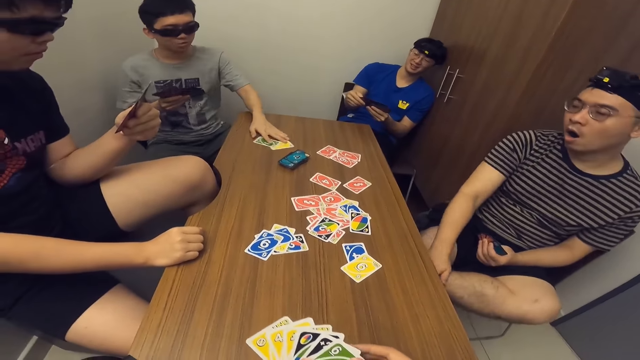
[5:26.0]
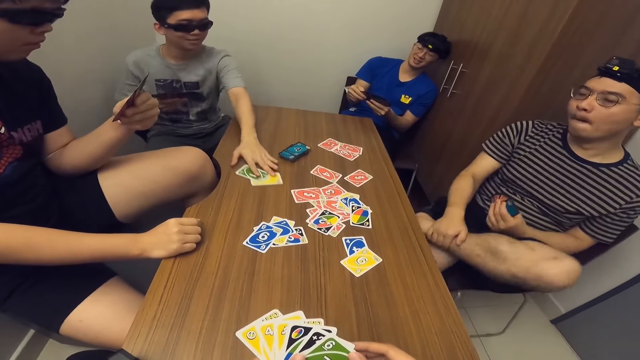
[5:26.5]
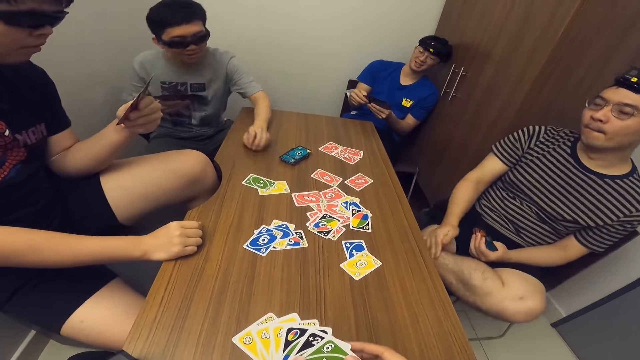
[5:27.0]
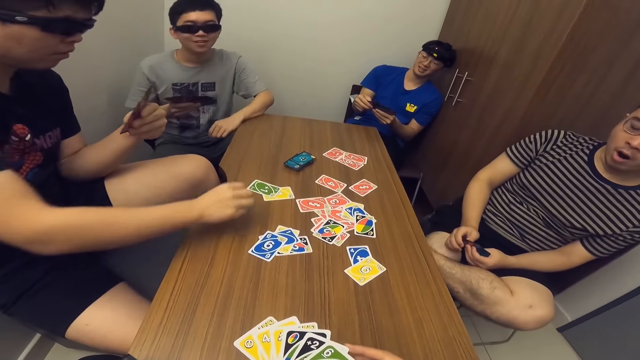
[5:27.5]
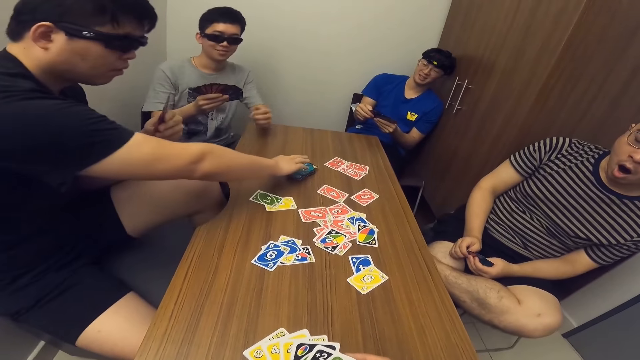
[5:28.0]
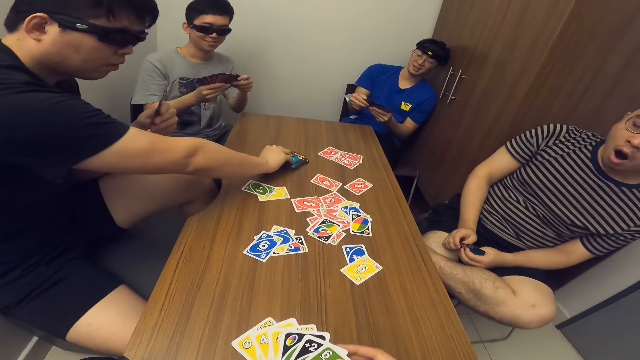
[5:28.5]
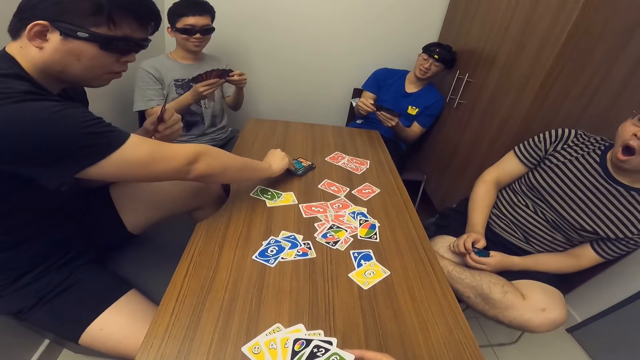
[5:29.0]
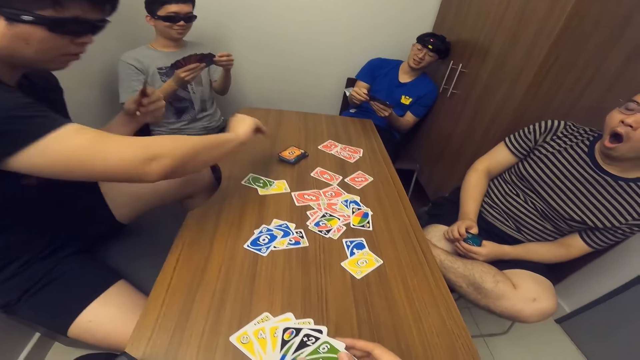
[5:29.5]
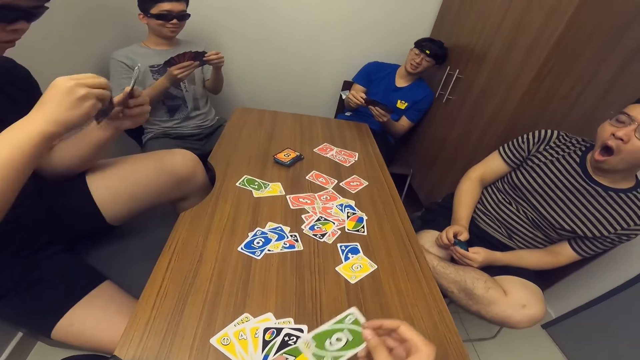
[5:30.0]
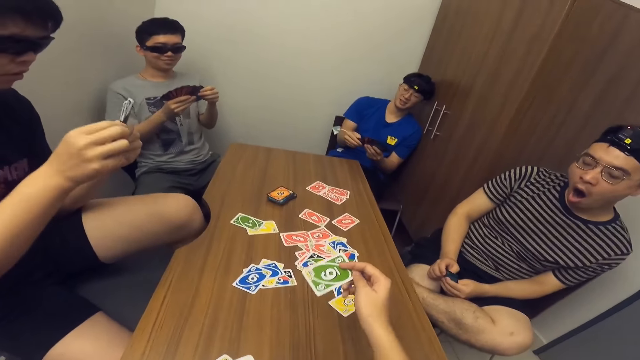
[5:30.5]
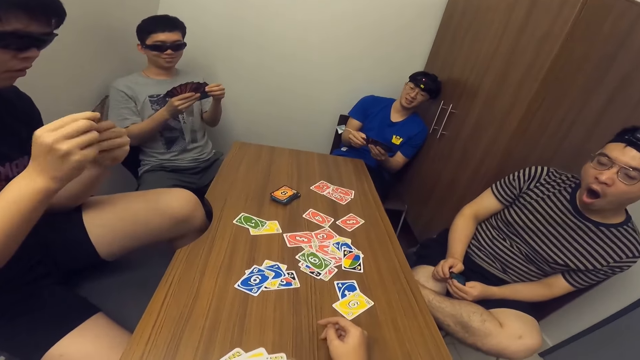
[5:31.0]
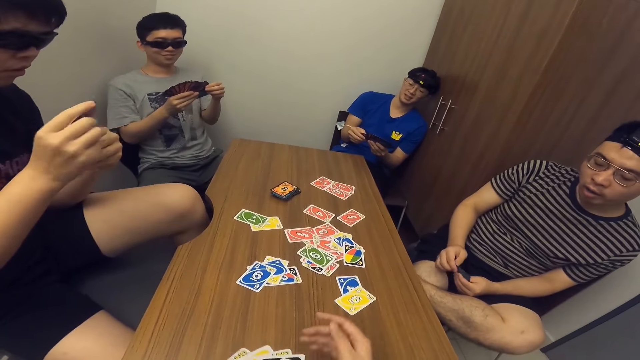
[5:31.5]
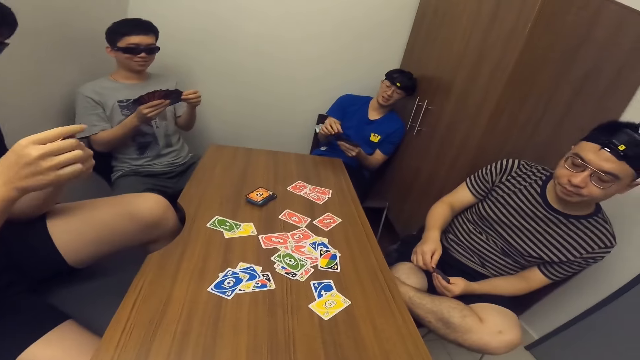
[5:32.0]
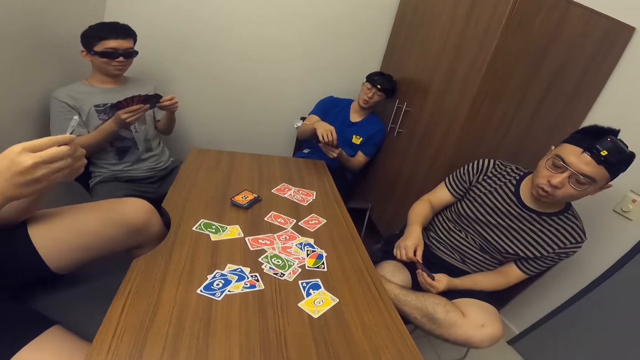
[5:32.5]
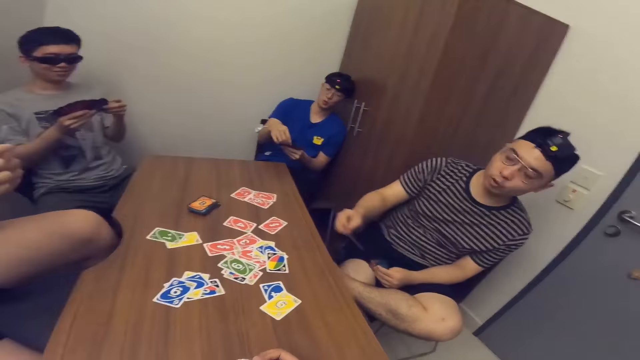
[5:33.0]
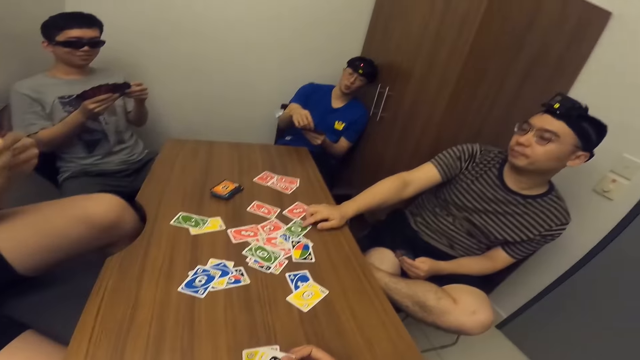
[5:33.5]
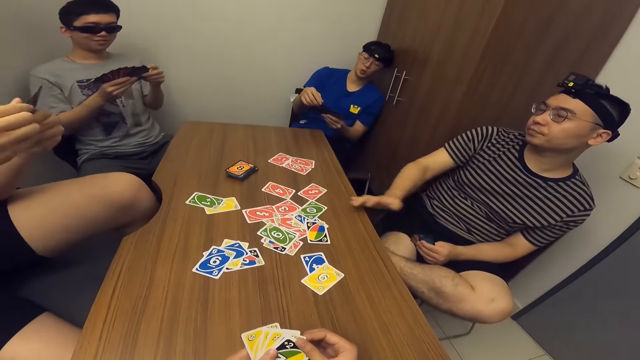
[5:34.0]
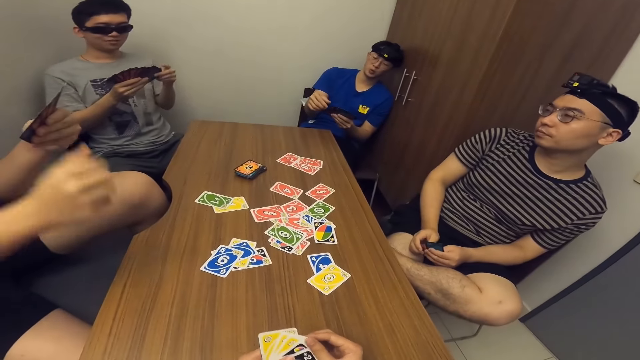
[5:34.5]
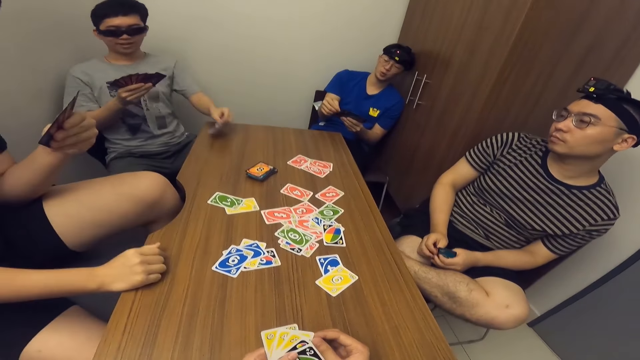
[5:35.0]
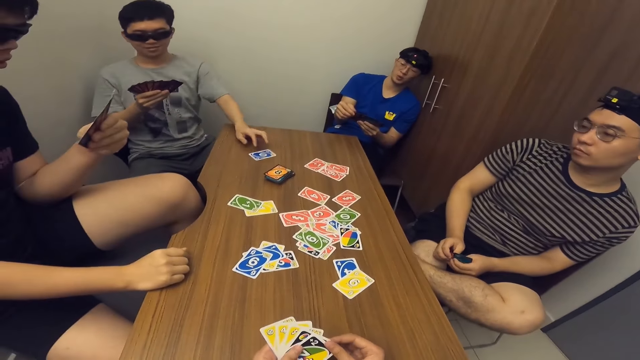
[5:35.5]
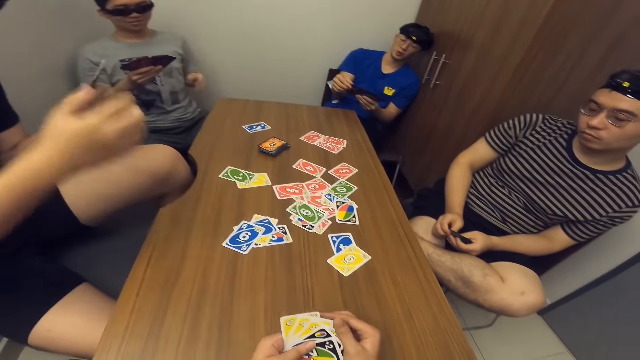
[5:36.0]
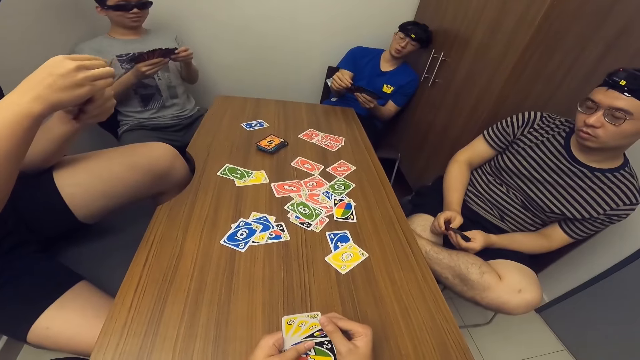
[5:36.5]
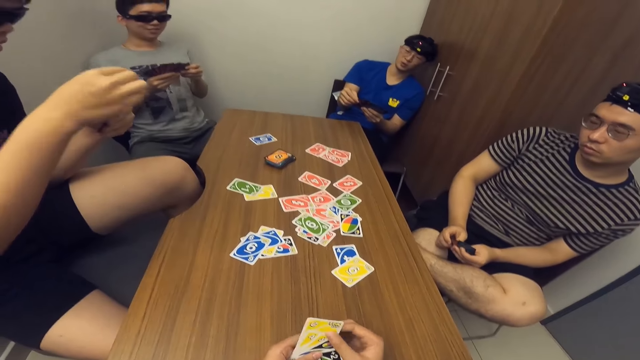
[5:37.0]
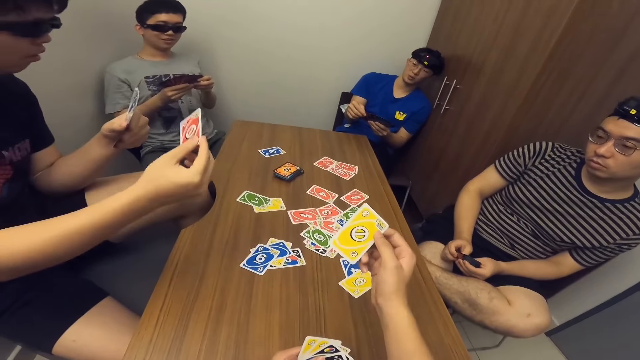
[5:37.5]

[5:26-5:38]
A man places a card on the table and moves some cards on the table. Another man picks the card from the stack of cards on the table. The camera wearer drops the card in his hand on the table. The first man scans through the cards in his hands. A third man scans through the cards in his hands. A fourth man drops the card in his hand on the table. The camera wearer scans through the cards in his hands. The first man drops the card in his hand on the table.

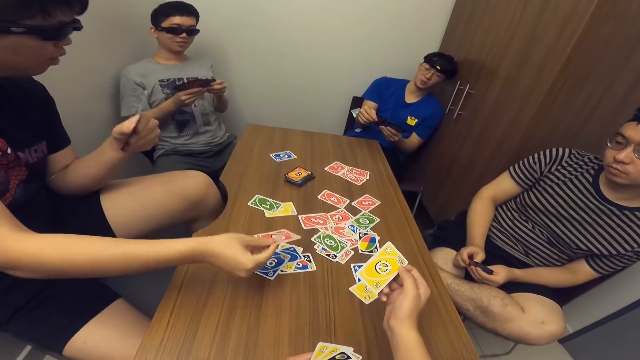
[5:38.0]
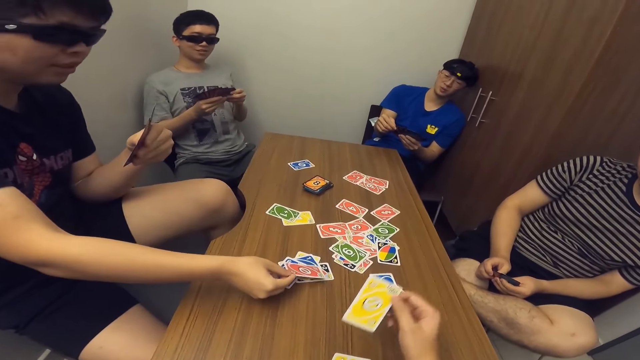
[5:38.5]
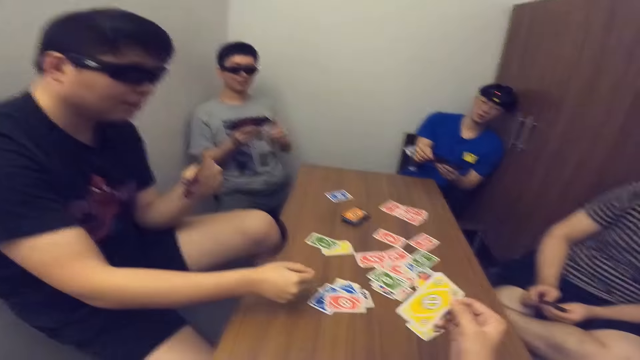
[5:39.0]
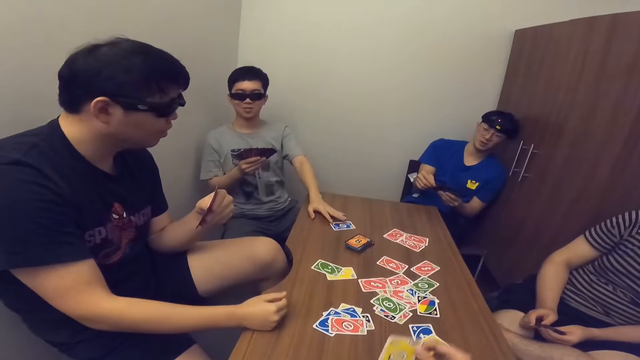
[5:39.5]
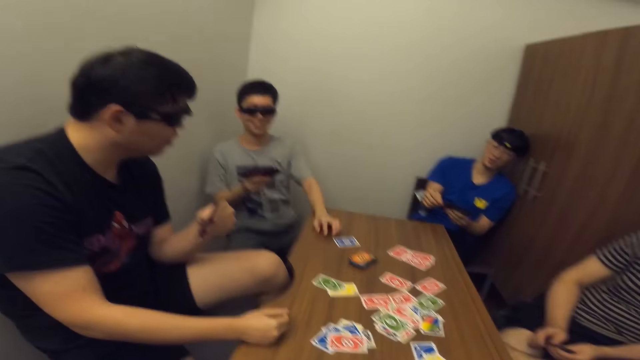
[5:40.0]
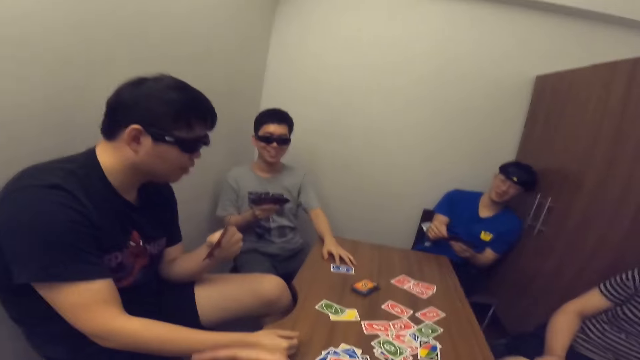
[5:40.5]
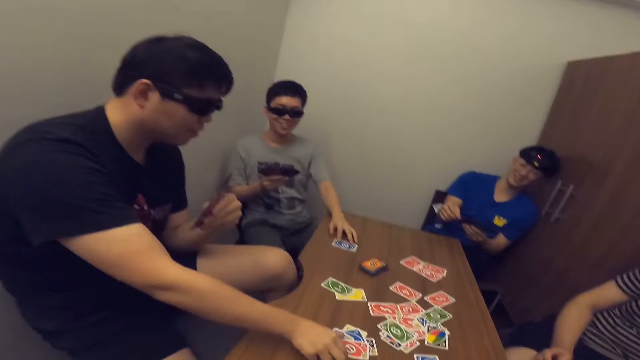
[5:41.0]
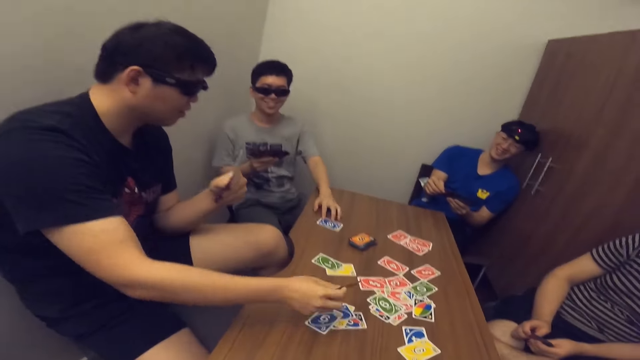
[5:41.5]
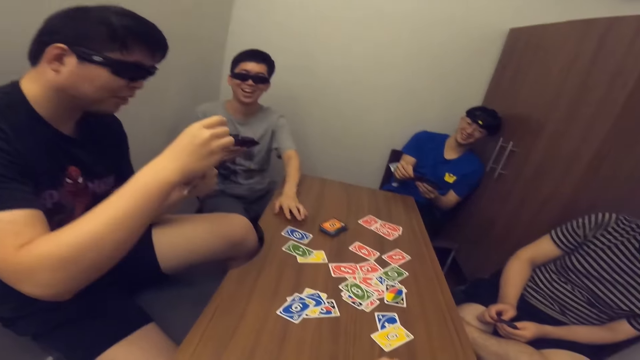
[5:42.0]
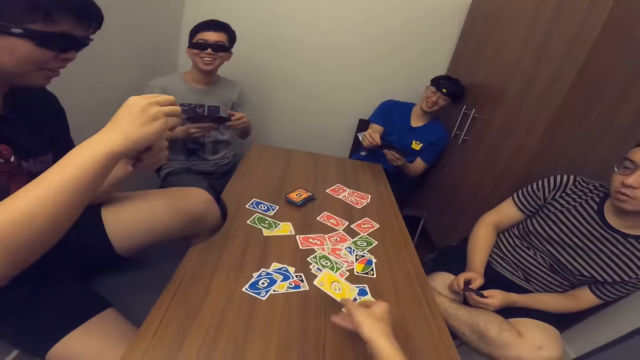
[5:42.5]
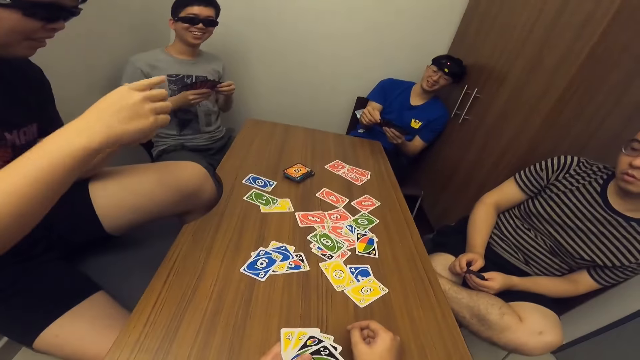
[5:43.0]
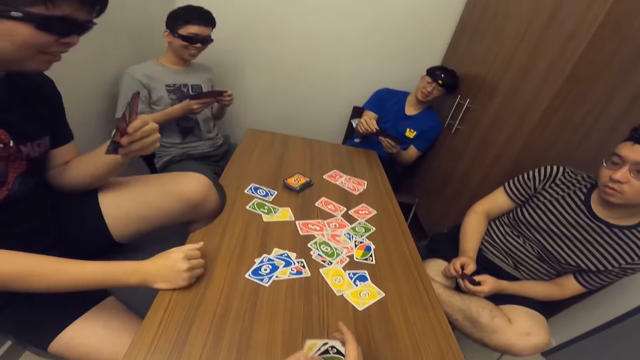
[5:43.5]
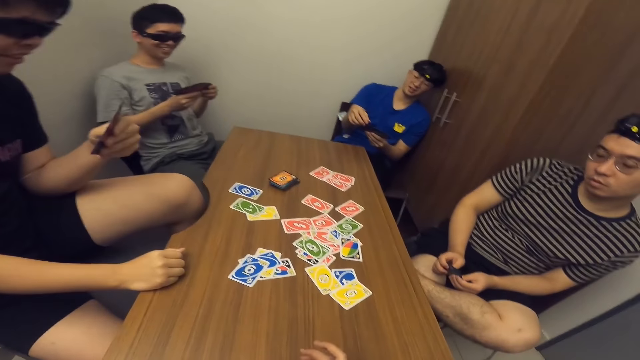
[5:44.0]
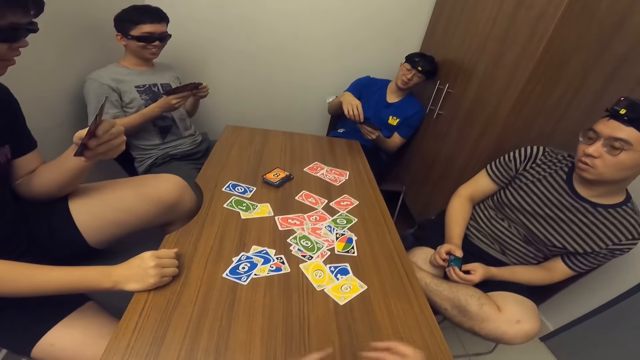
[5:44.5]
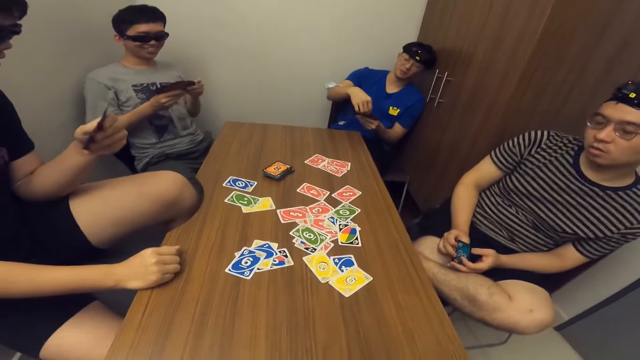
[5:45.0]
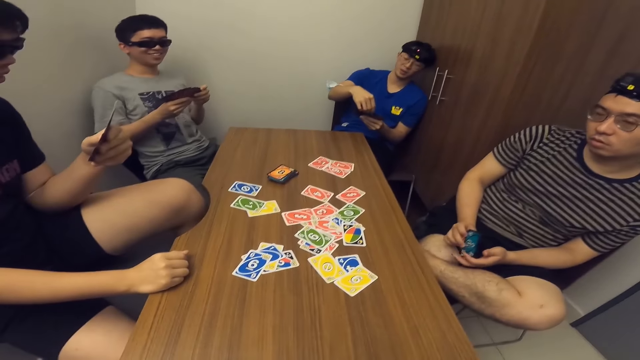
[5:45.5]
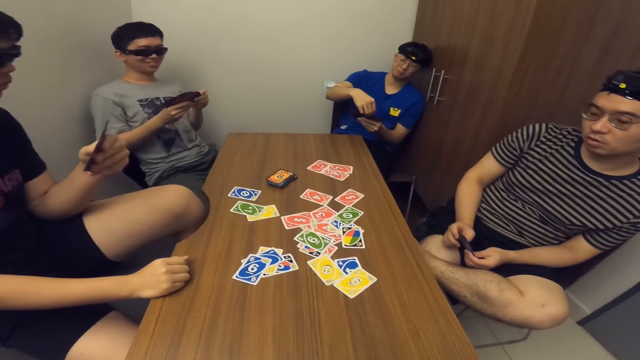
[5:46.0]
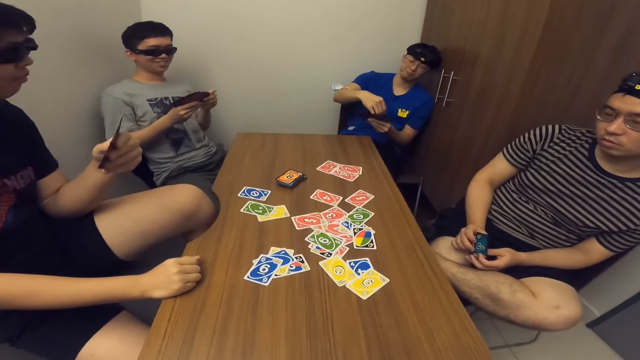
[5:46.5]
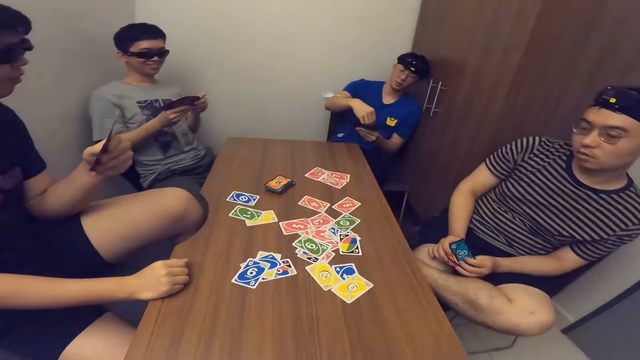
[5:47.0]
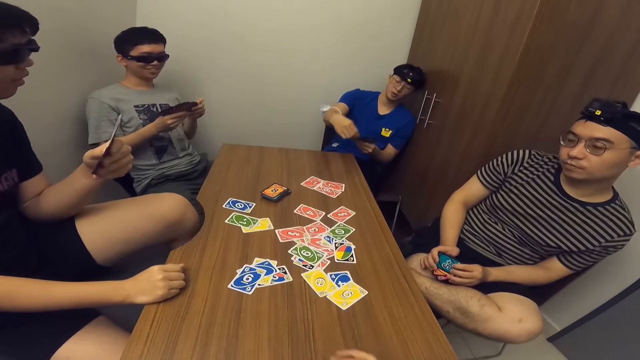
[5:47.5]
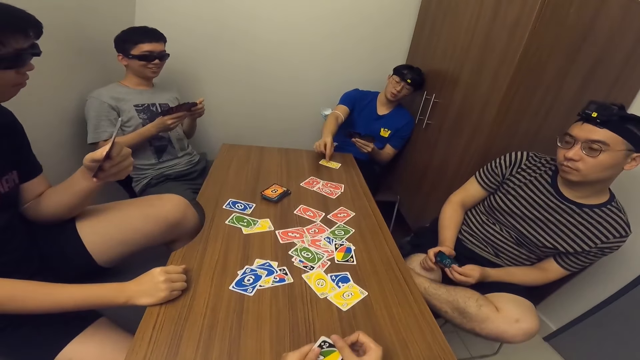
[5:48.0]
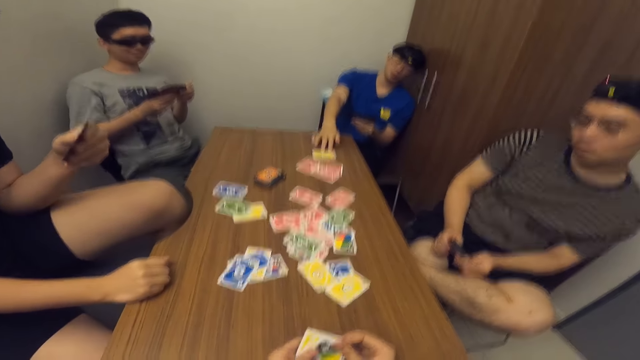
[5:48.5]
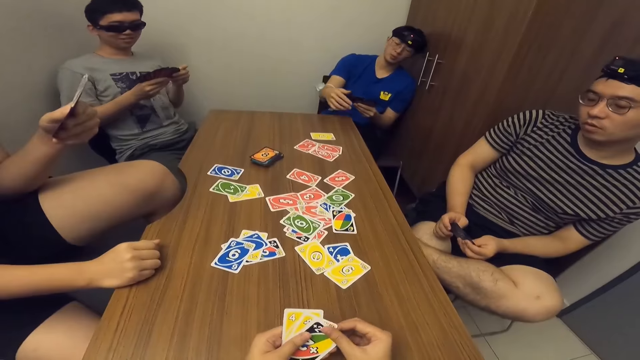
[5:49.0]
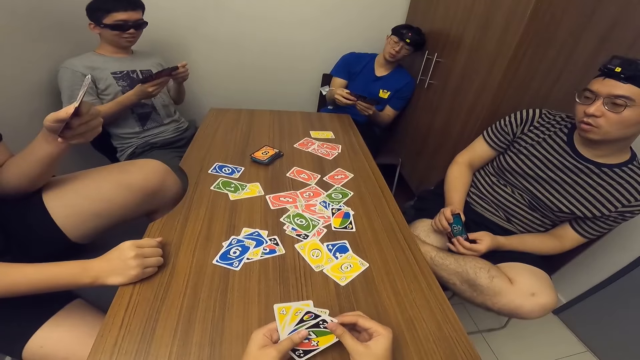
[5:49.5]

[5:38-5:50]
A man drops a card in his hand on the table. The man picks the card on the table. Another man moves the card on the table. The camera wearer drops the card in his hand on the table. A third man drops the card in his hand on the table.
